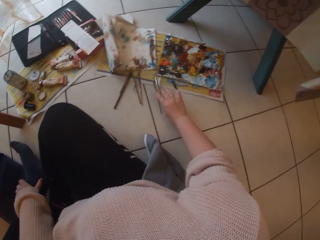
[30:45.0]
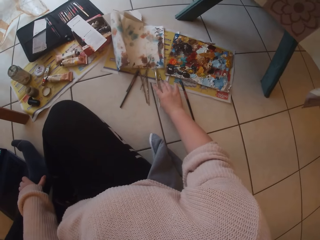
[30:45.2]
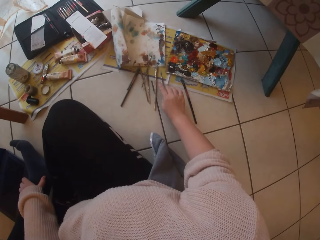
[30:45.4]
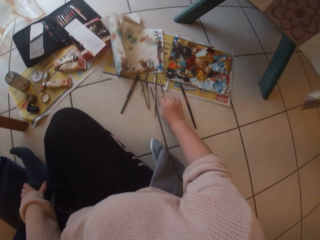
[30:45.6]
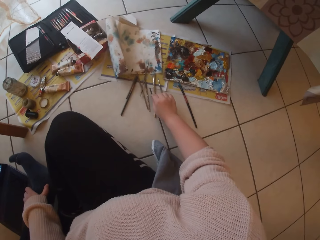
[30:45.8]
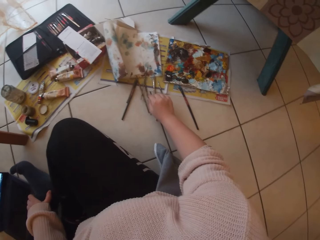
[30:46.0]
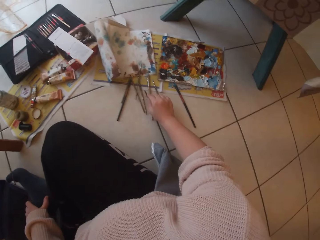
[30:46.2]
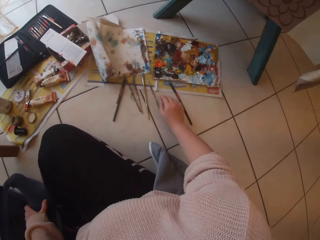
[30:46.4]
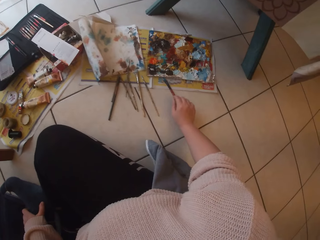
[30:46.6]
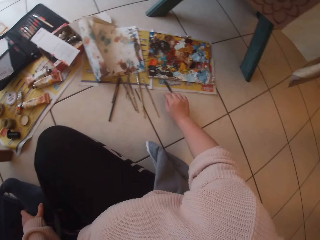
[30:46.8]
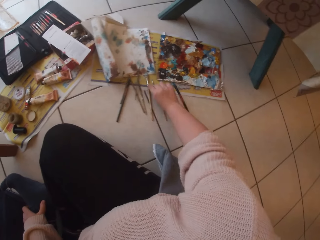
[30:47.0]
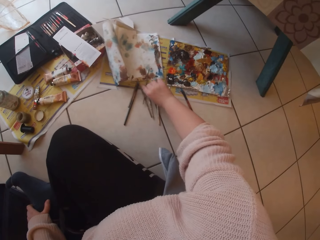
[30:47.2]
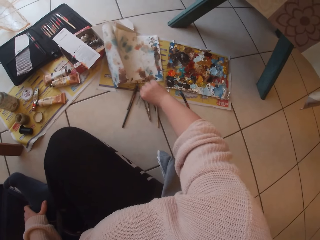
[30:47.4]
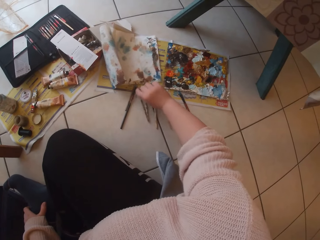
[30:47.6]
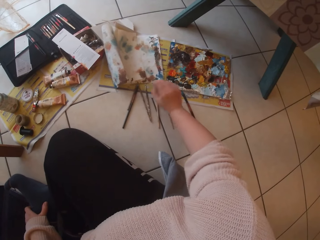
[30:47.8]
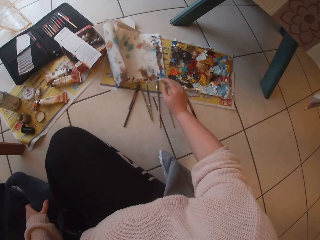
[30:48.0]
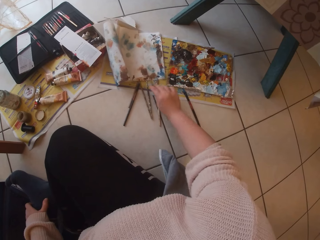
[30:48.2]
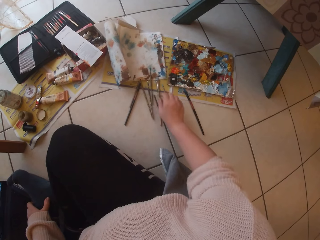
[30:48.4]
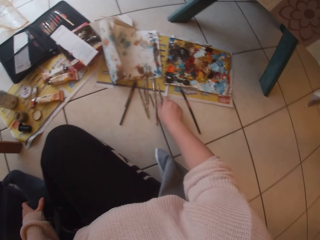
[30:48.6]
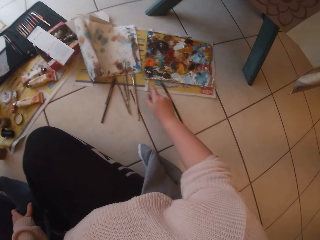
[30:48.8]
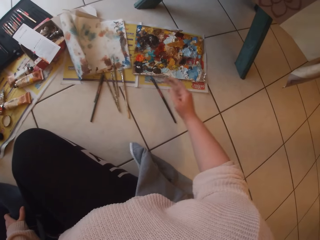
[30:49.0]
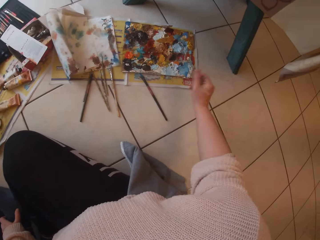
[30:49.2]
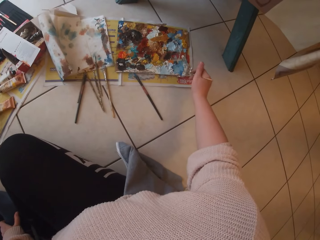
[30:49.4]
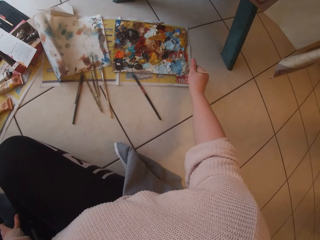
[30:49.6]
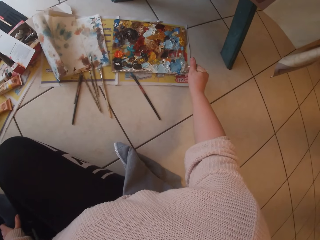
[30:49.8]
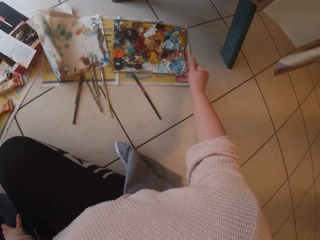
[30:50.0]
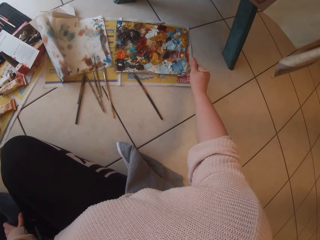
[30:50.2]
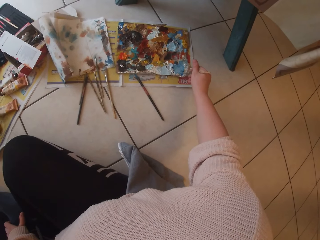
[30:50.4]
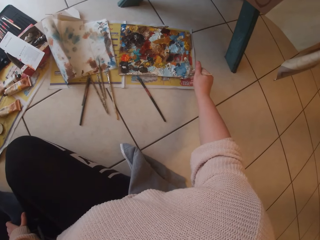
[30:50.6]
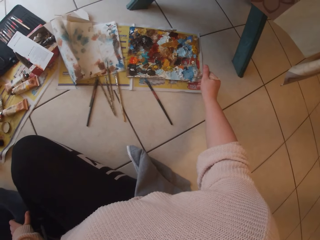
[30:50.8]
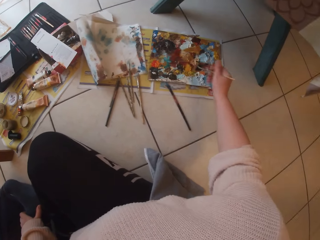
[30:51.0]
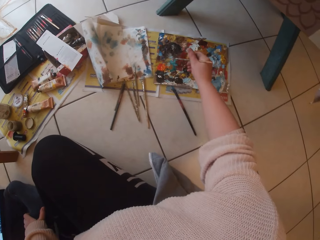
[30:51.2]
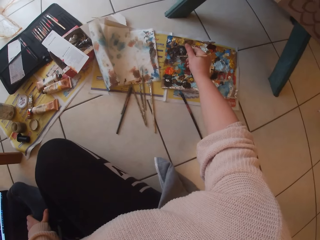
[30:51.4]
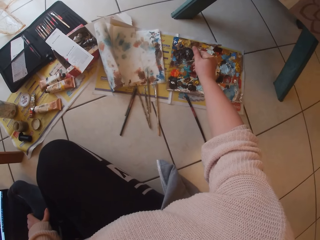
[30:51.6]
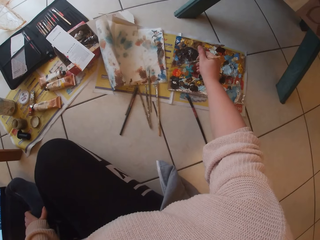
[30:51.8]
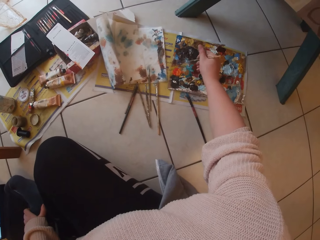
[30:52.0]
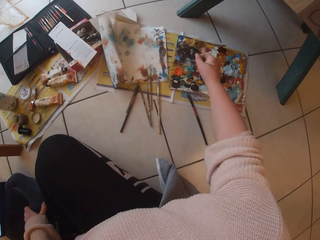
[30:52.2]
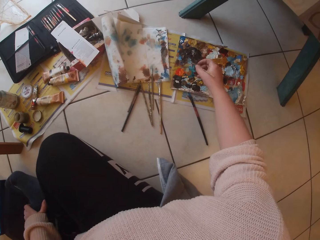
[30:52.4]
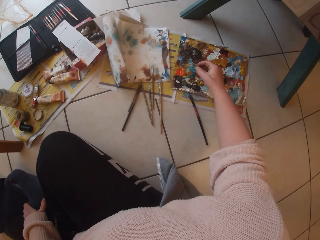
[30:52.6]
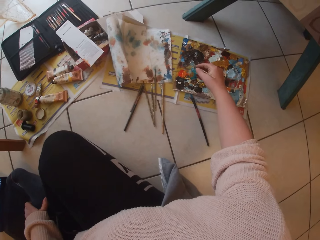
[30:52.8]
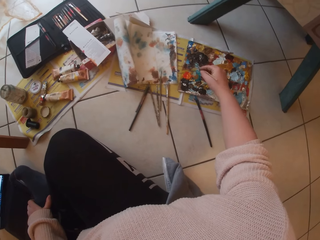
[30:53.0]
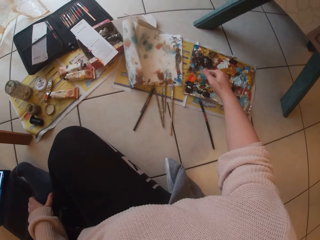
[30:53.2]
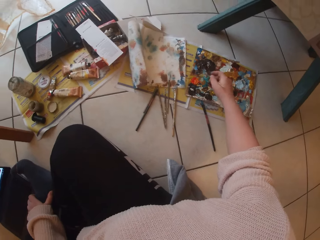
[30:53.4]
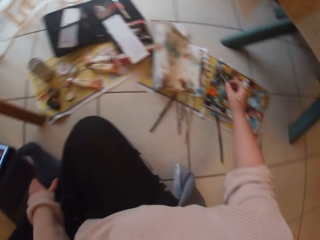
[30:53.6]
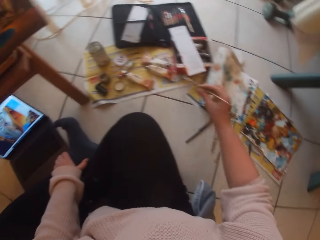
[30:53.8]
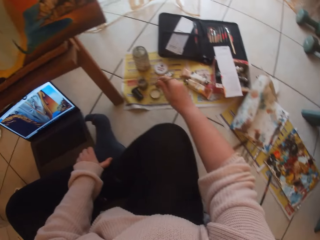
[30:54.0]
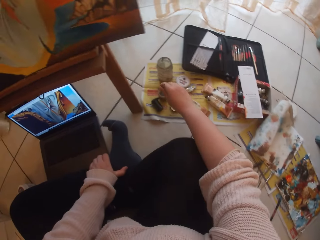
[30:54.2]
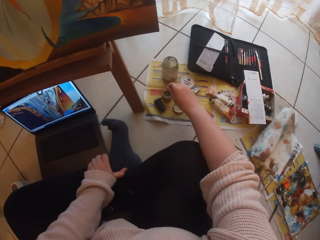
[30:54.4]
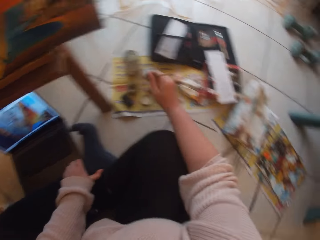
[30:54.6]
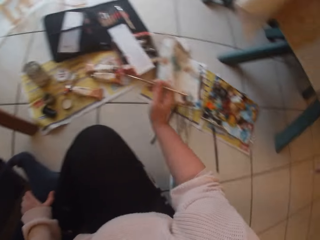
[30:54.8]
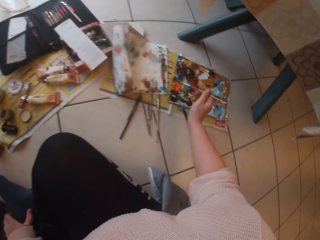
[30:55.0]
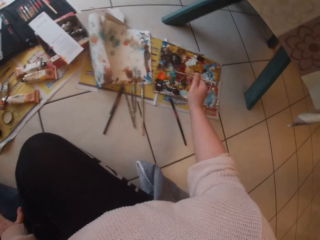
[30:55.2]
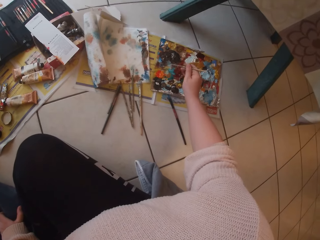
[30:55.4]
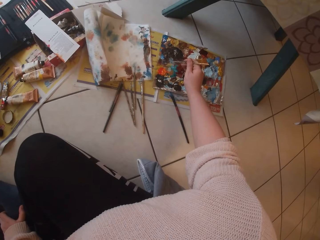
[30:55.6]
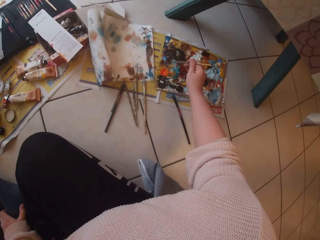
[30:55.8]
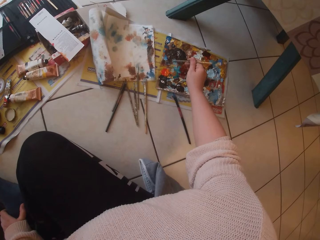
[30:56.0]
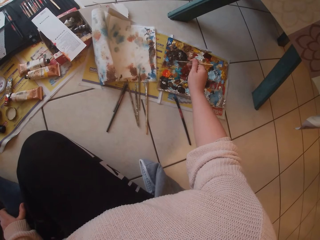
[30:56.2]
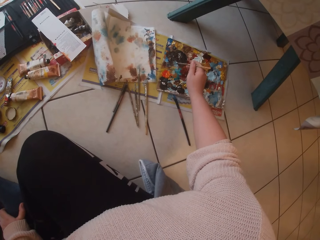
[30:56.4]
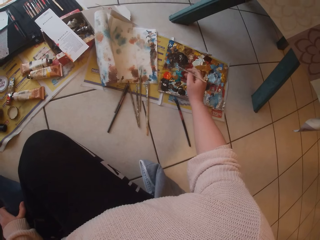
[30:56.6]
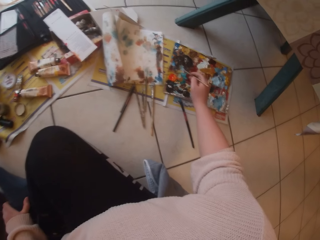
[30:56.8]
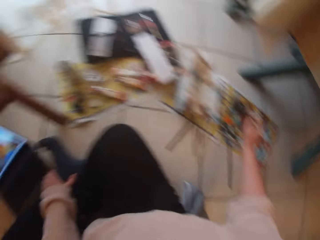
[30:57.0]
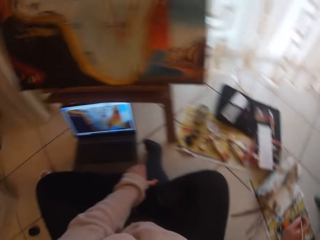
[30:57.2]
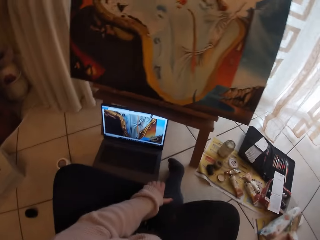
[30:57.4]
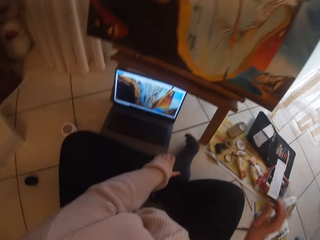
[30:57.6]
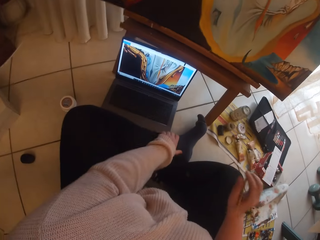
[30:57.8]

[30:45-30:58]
The camera wearer drops the paintbrush in her right hand on the ground. She picks up a paintbrush from the ground with her right hand. She drops the paintbrush in her right hand on the ground. She picks up the paintbrush from the ground with her right hand. She scoops paint from a palette on the ground with the paintbrush in her right hand. She dips the paintbrush in her right hand into a container of water. She scoops paint from the palette on the ground with the paintbrush in her right hand.

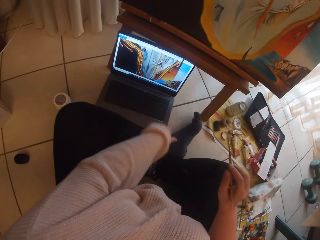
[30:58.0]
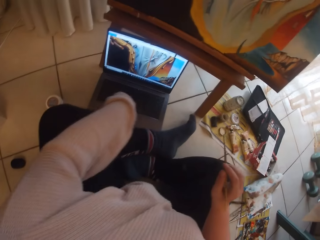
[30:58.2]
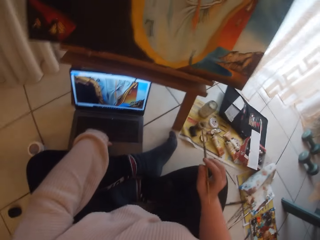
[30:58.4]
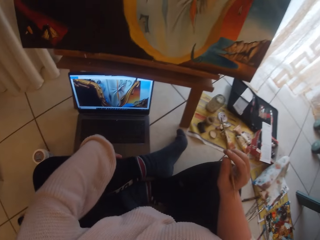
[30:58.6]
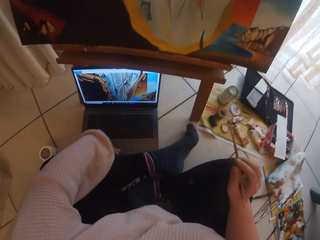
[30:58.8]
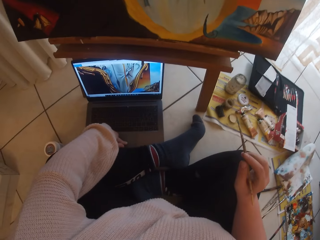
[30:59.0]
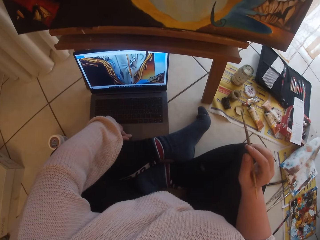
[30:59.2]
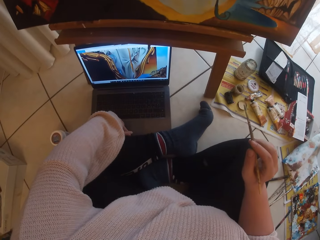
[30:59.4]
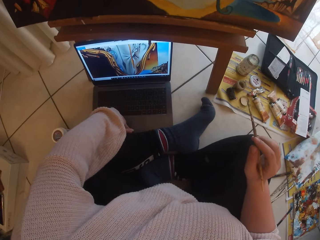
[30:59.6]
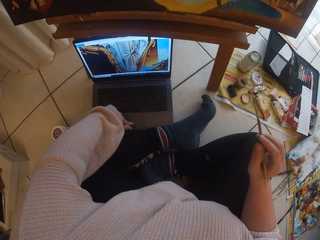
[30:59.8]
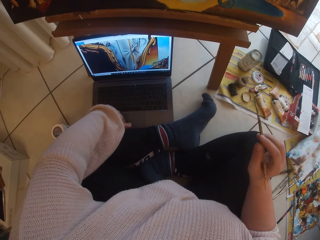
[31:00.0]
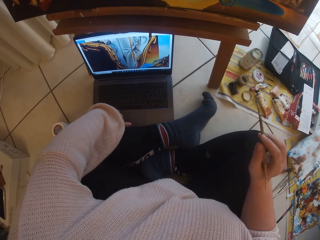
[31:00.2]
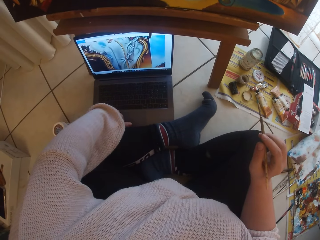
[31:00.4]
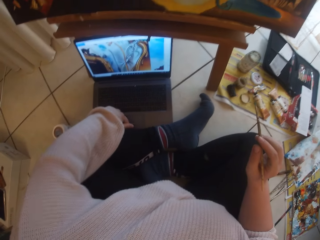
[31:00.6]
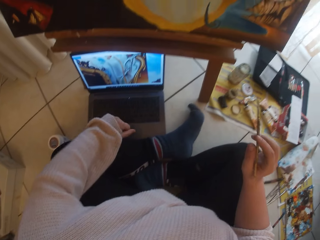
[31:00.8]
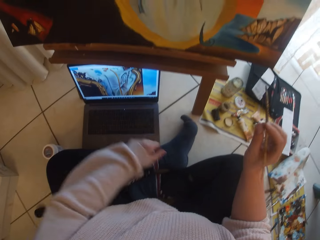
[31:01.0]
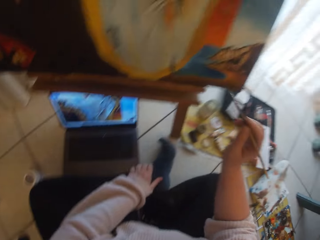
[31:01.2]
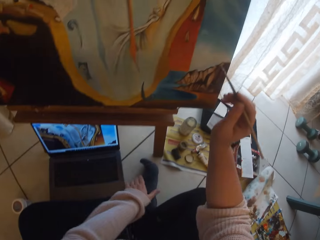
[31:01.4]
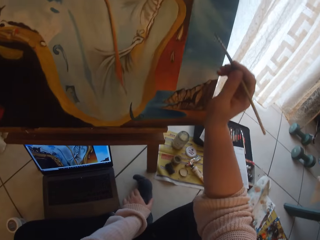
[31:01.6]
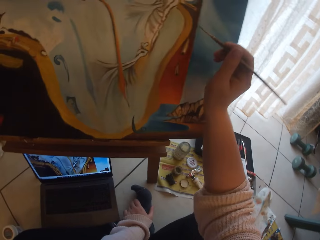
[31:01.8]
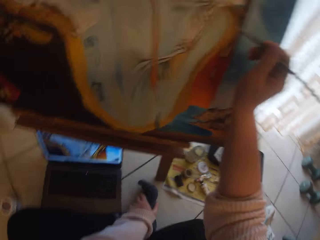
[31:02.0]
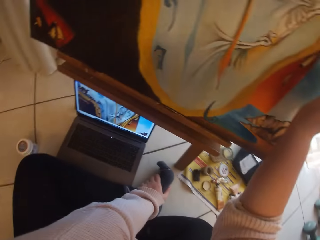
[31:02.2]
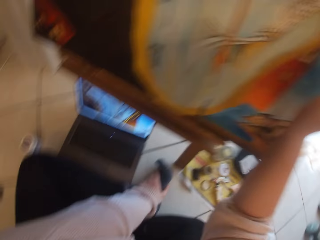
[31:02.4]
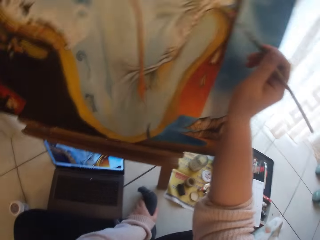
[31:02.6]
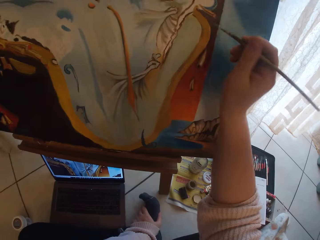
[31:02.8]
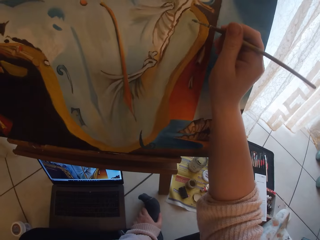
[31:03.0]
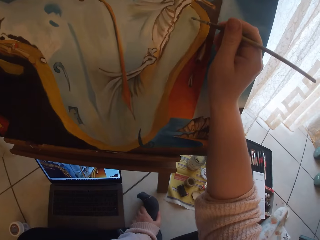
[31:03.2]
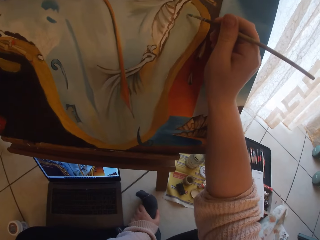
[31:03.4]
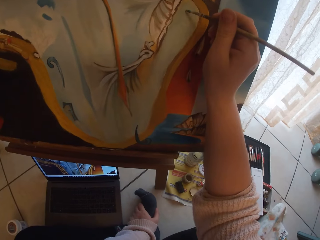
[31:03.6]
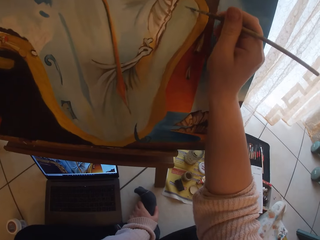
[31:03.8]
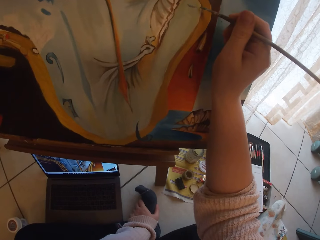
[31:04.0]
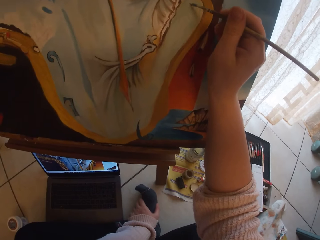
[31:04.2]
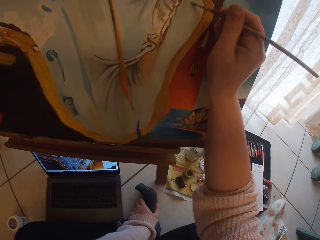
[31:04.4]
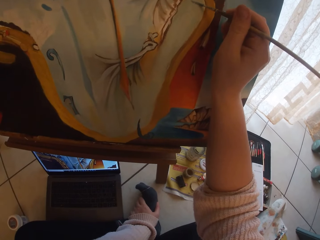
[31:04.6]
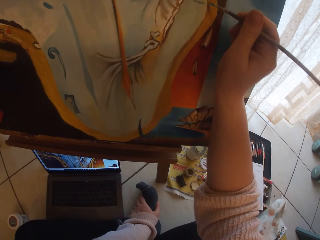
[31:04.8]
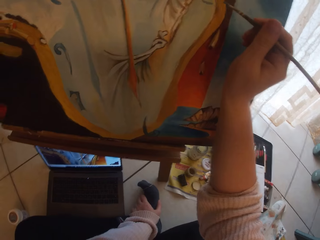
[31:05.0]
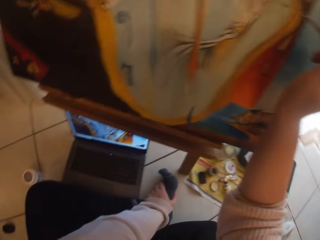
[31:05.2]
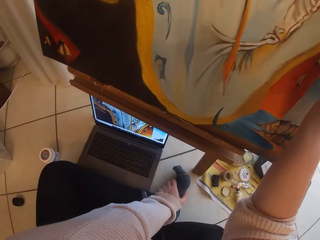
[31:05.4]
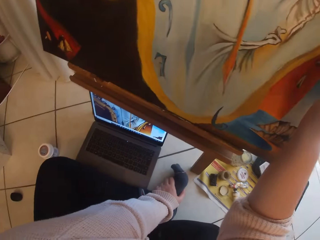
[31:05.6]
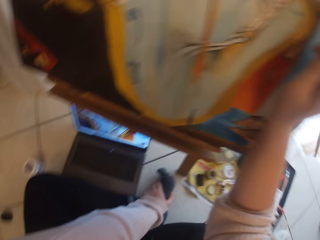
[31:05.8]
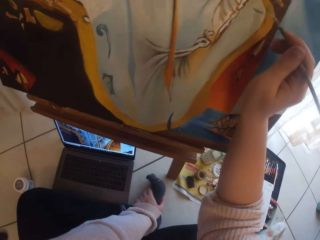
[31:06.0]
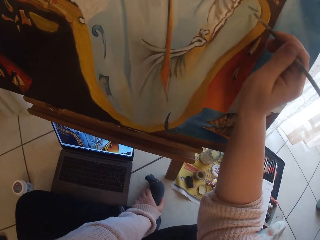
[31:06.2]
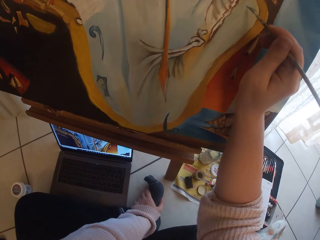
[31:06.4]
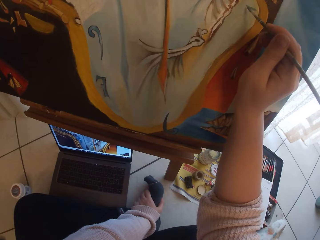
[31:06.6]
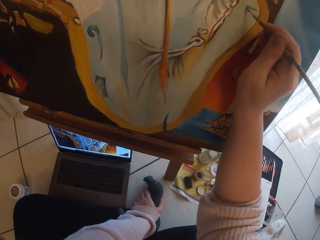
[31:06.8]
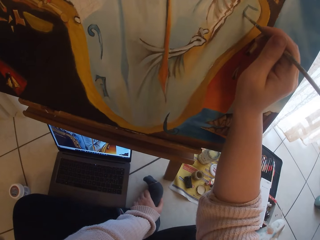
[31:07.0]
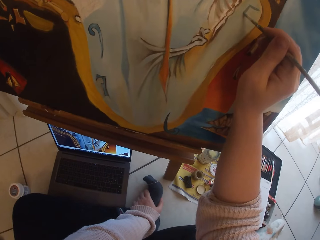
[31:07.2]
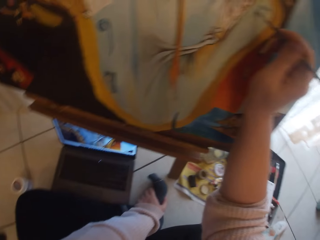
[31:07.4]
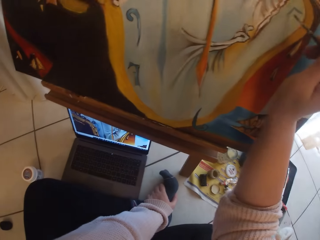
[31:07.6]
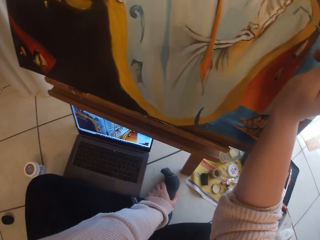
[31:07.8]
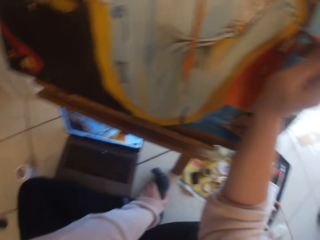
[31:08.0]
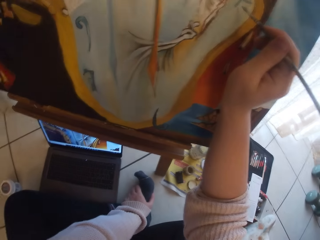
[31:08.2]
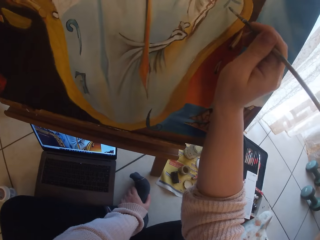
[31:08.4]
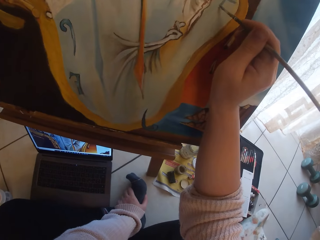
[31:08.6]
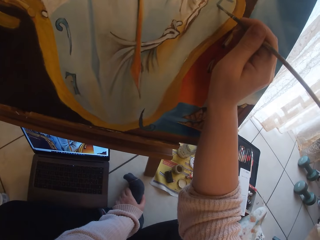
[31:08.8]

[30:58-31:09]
The camera wearer uses the laptop on the ground with her left hand. She holds her leg. She paints the image from the laptop on the ground on the canvas with the paintbrush in her right hand.
